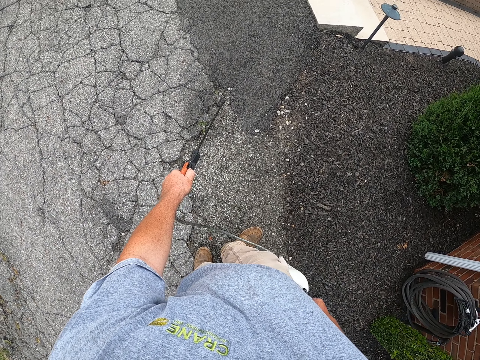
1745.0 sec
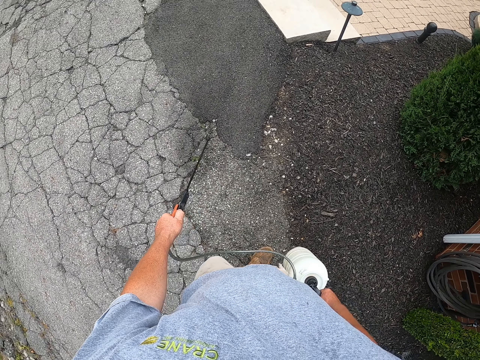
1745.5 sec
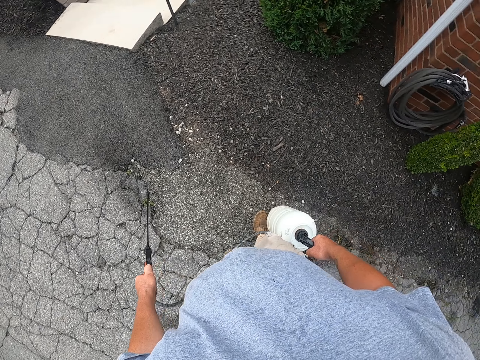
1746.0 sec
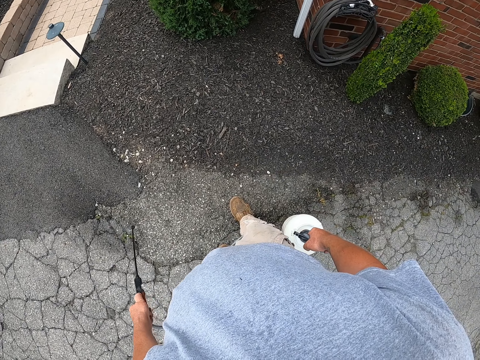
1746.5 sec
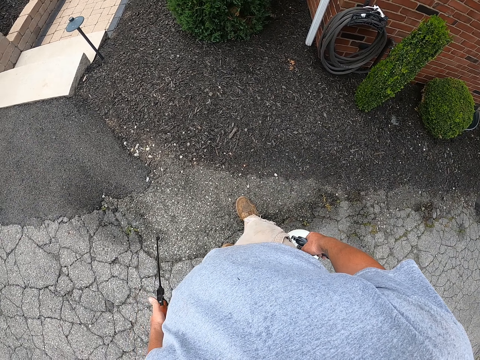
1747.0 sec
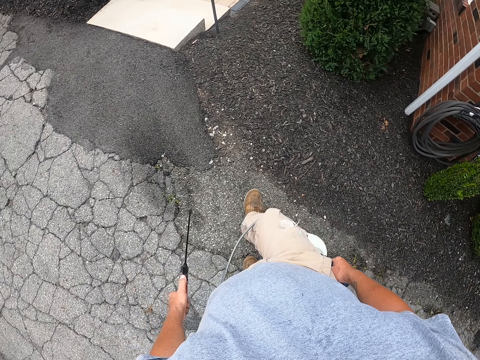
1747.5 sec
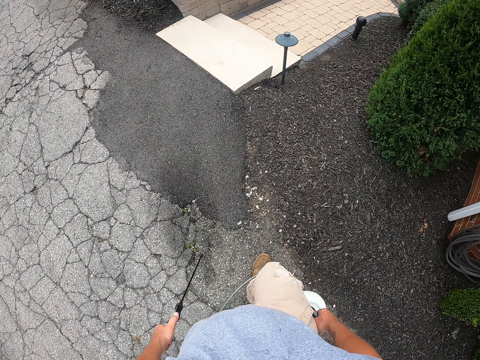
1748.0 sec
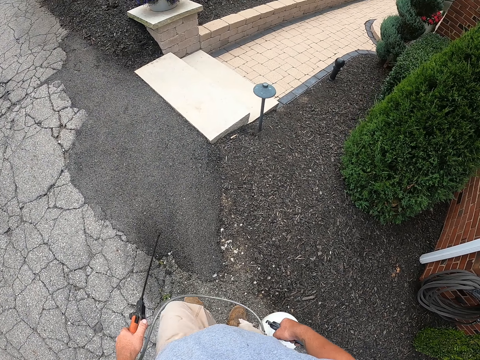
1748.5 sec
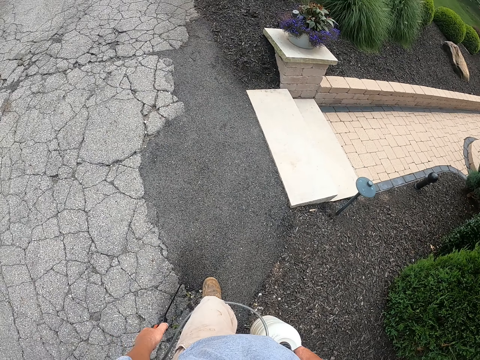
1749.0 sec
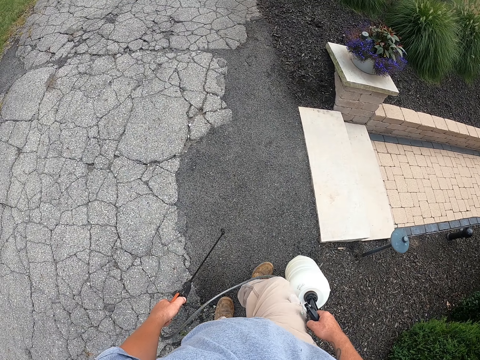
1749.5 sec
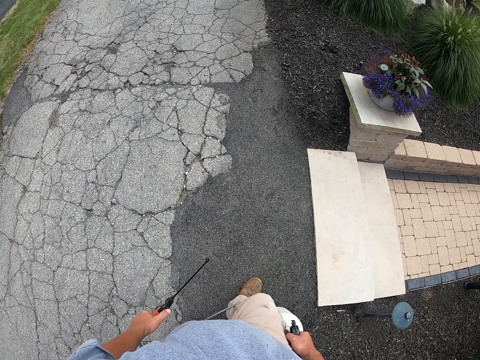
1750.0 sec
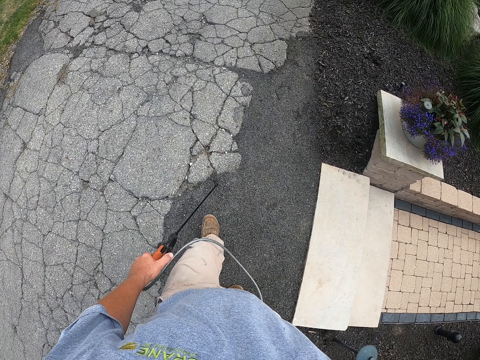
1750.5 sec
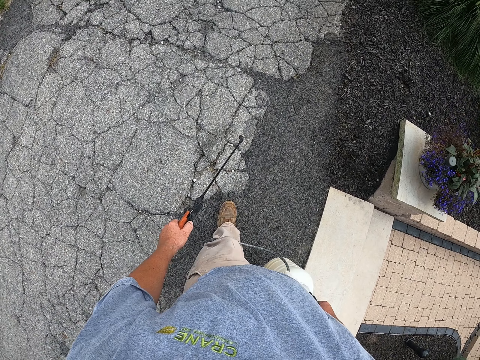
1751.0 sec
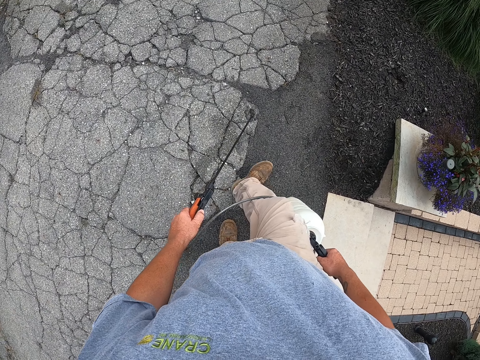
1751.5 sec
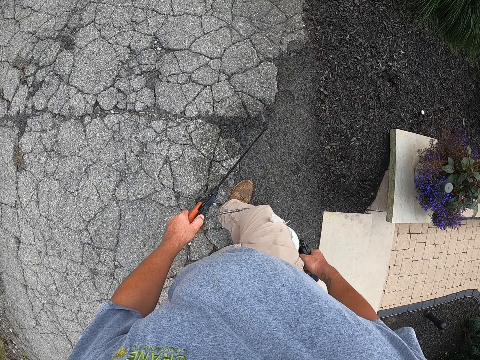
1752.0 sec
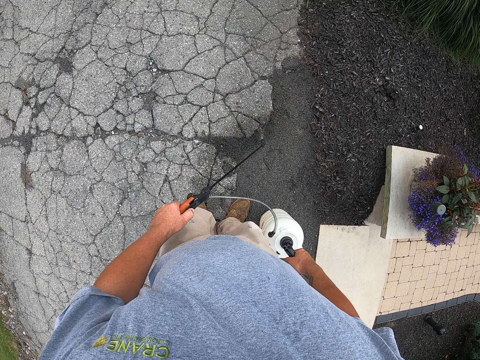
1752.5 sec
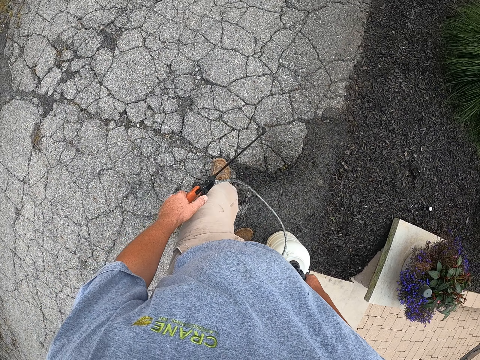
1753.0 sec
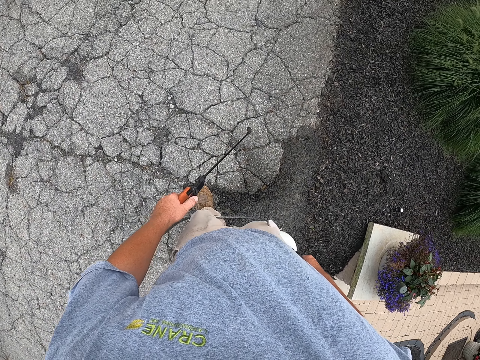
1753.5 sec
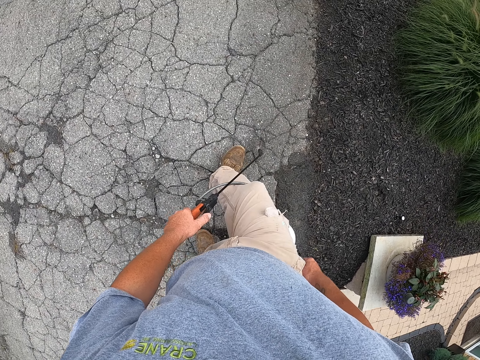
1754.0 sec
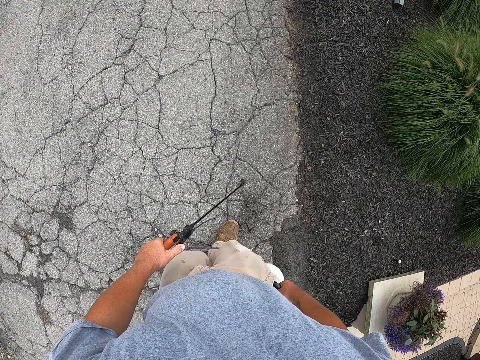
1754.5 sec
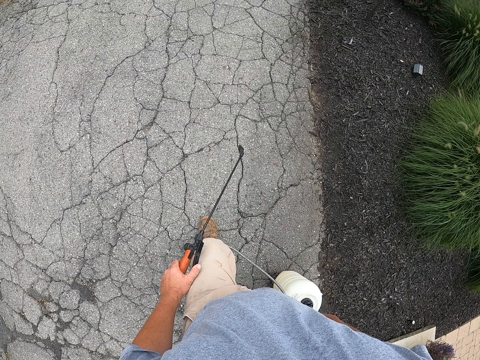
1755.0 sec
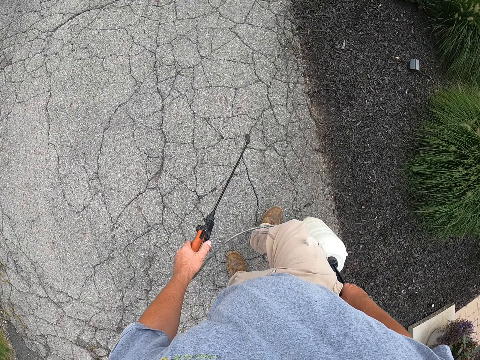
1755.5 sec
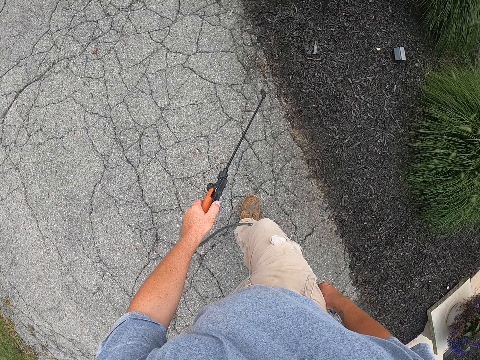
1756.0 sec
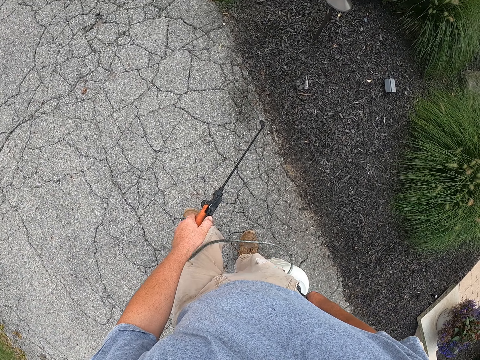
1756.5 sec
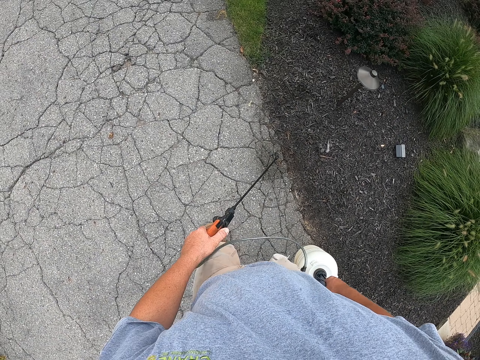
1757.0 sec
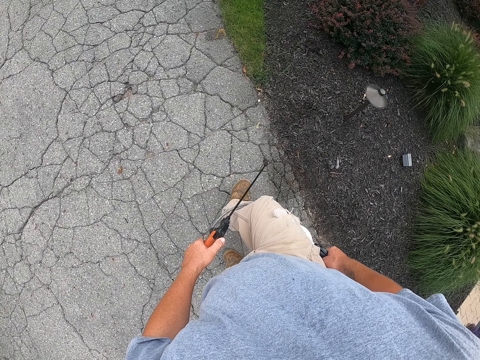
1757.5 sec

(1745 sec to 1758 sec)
The camera wearer looks around. They walk around. They spray water with a sprayer gun on the surface of the road that grass has grown on while they walk.

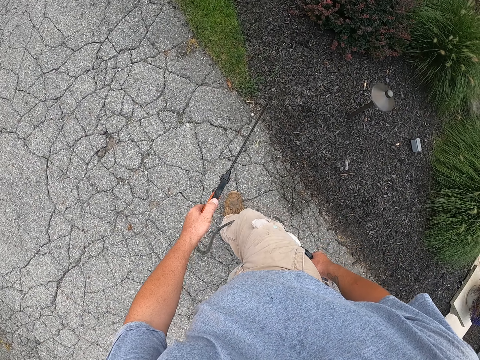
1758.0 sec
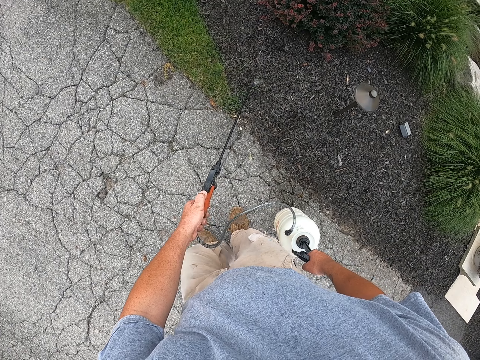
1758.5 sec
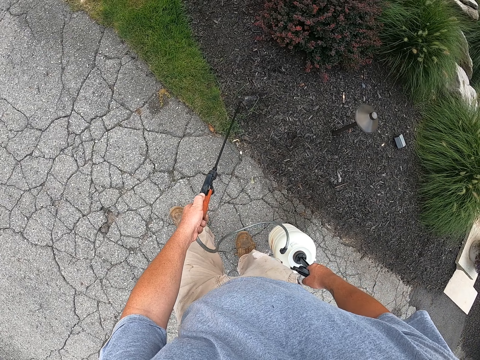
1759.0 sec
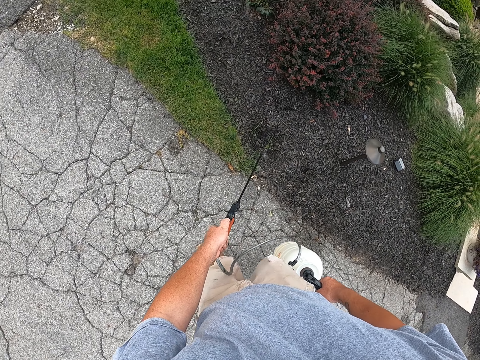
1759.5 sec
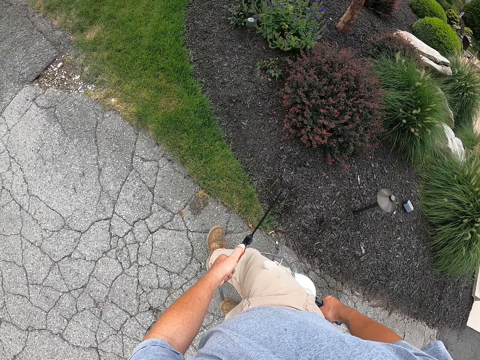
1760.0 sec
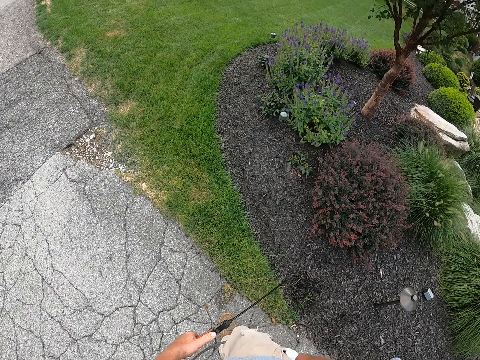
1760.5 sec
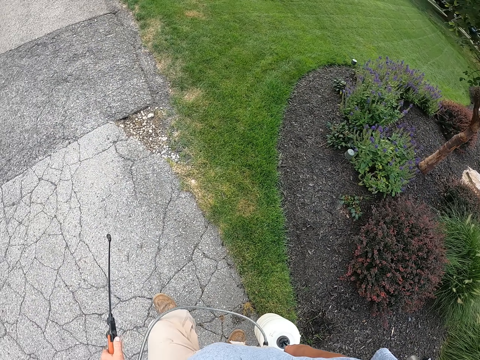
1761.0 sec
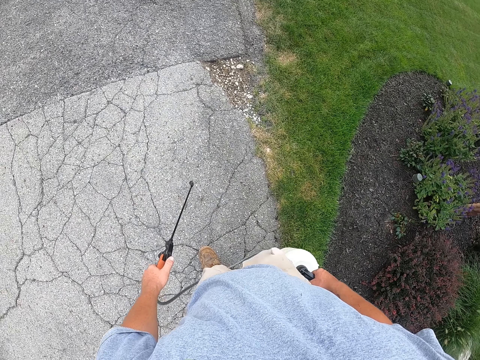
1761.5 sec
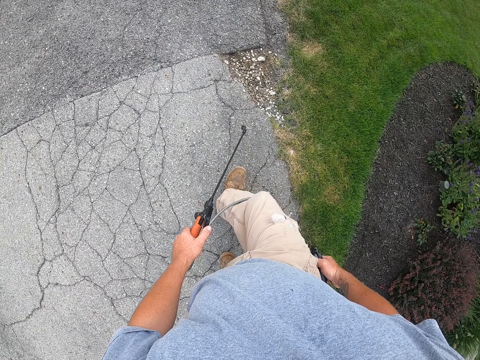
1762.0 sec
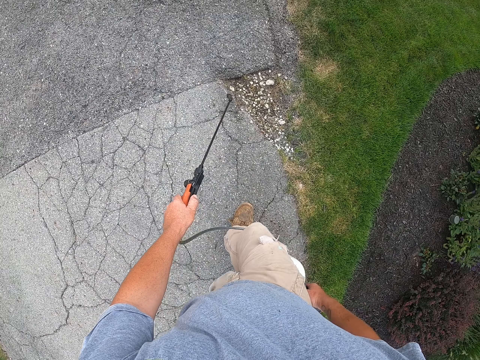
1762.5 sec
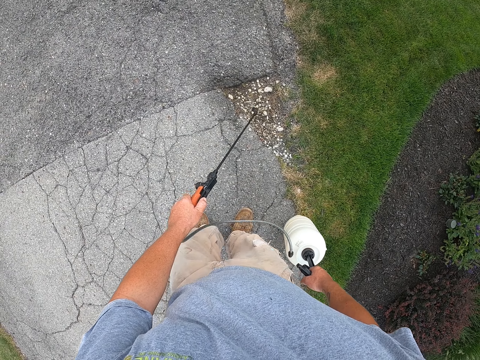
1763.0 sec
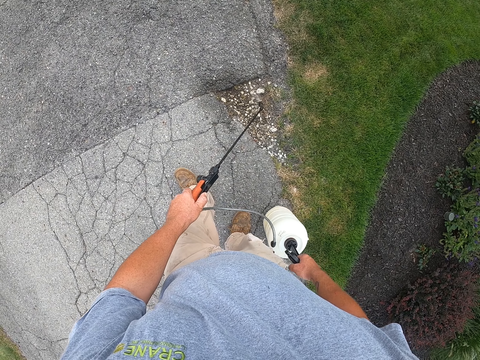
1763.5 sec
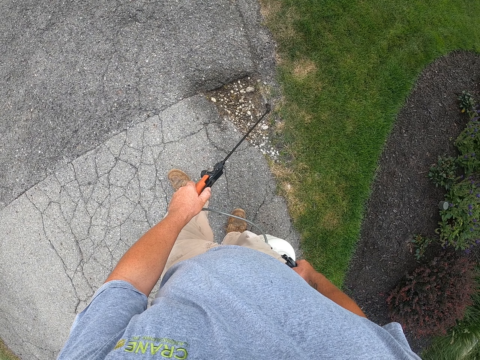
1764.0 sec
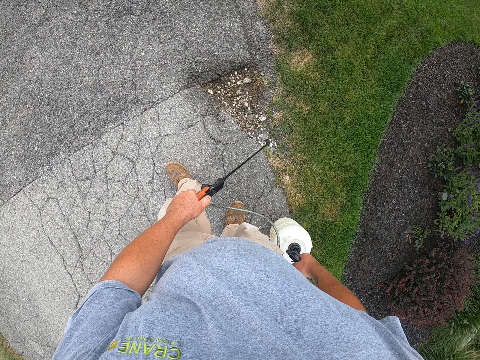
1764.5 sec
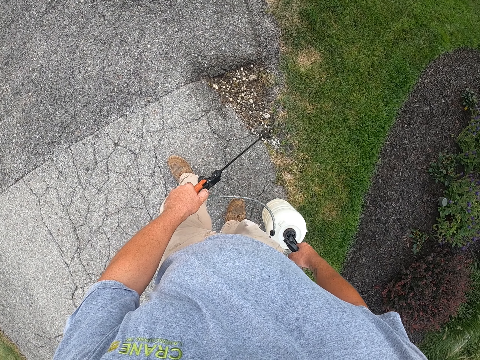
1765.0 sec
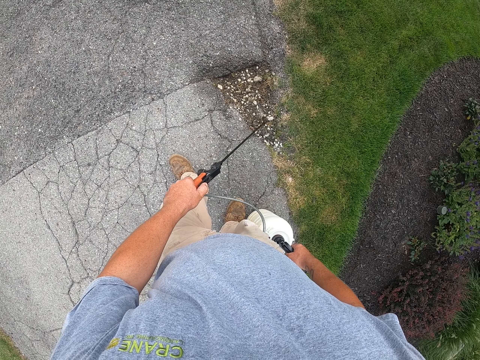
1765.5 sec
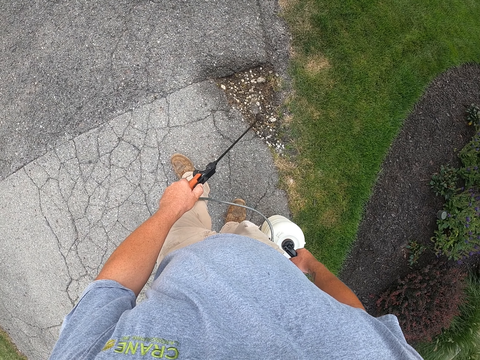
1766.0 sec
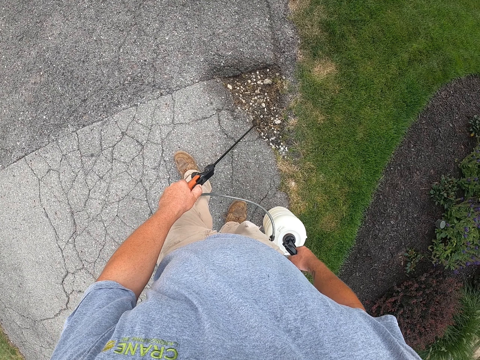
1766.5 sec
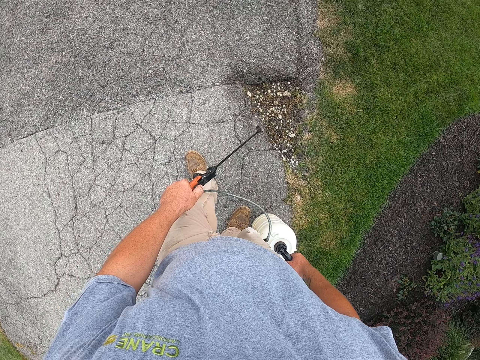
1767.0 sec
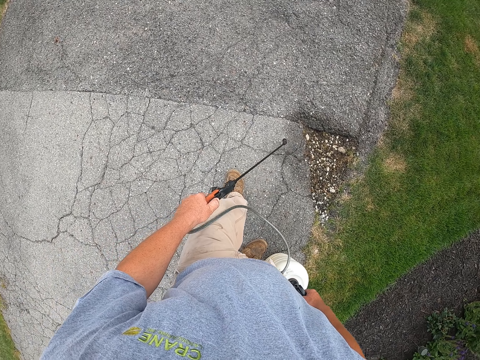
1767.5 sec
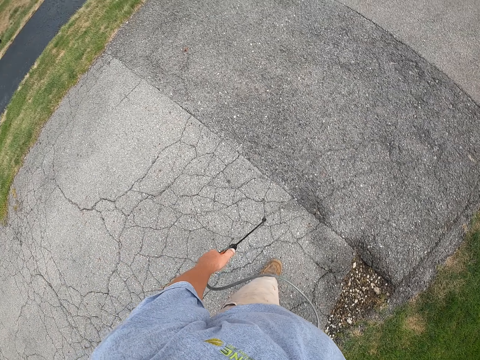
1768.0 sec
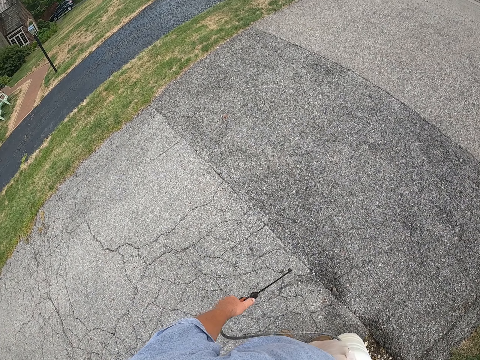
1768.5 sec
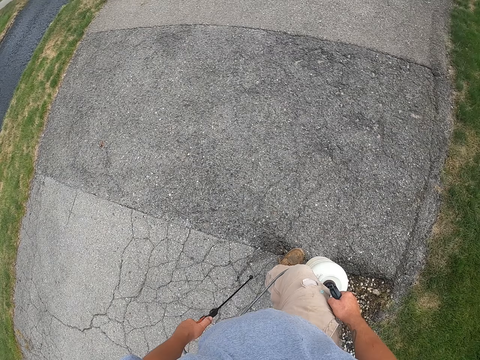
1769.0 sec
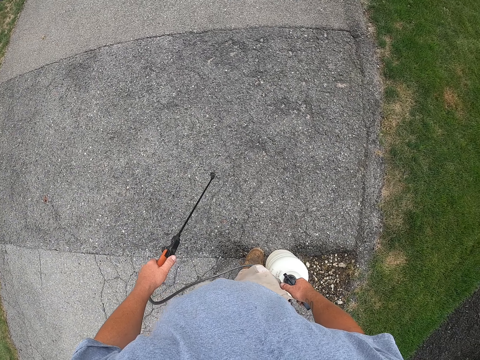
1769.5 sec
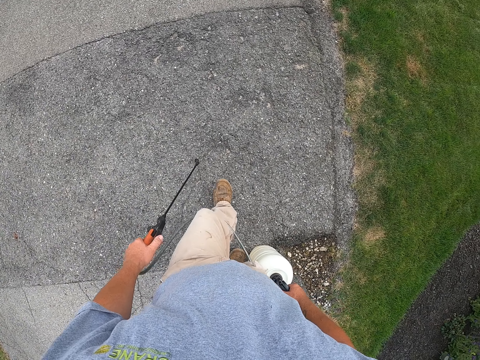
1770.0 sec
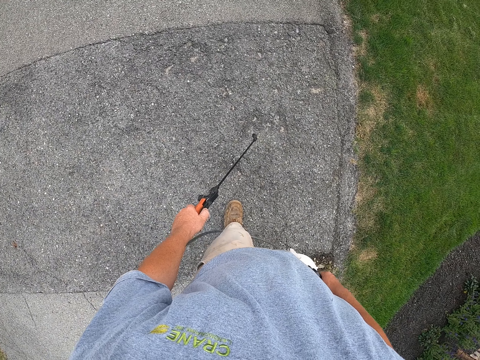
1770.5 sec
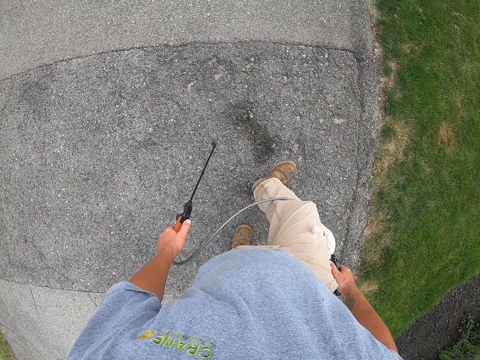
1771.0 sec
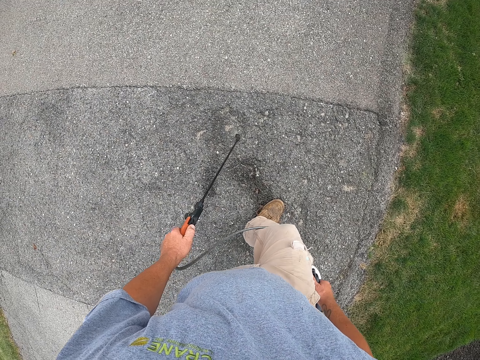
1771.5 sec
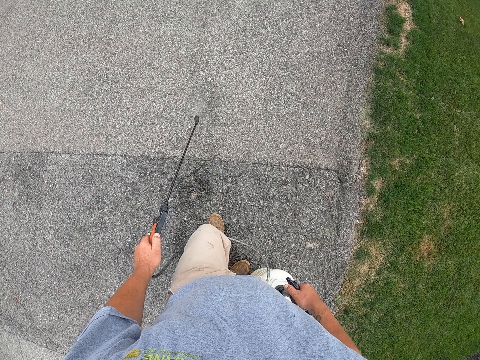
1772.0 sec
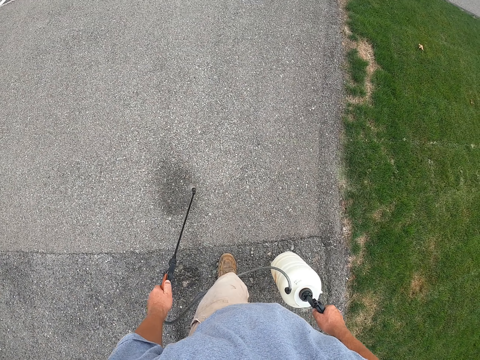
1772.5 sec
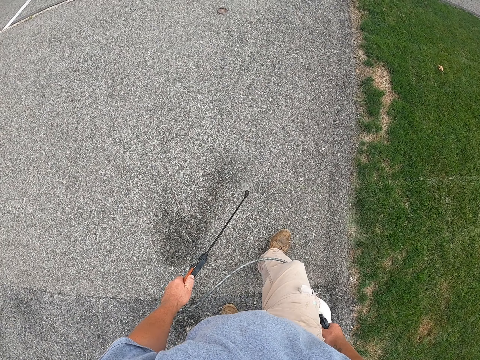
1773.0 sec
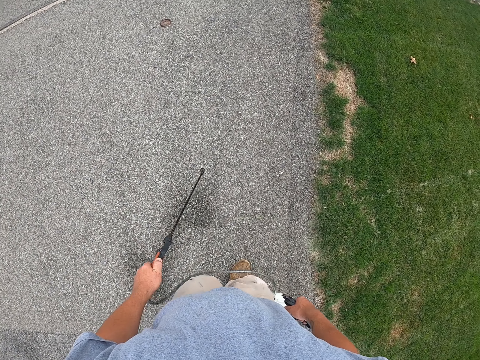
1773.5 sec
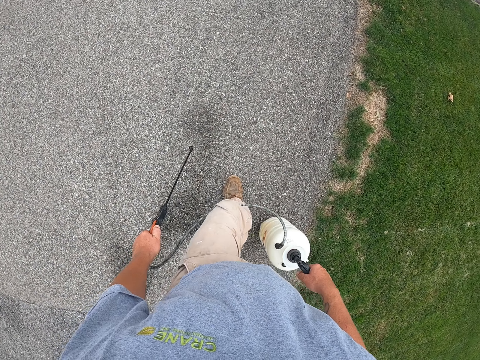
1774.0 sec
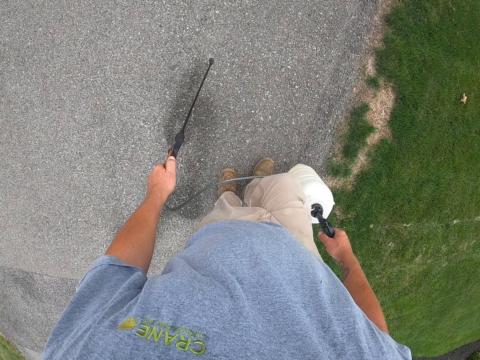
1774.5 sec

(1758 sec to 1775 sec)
The camera wearer walks around. They spray water with a sprayer gun on the surface of the road that grass has grown on while they walk. They walk around. They spray water on the road.
